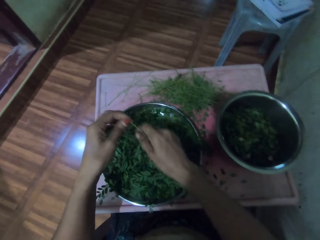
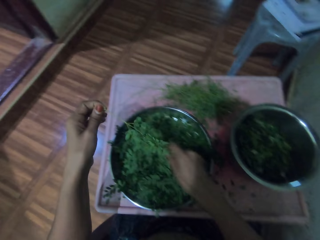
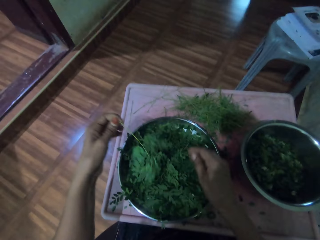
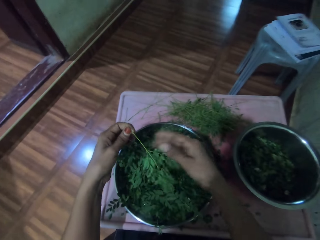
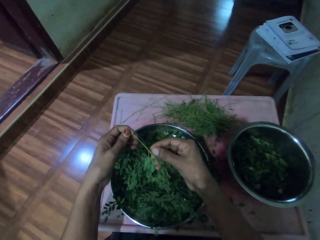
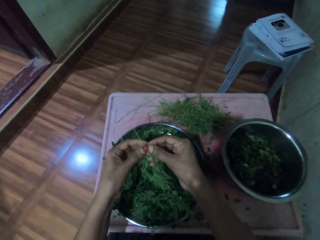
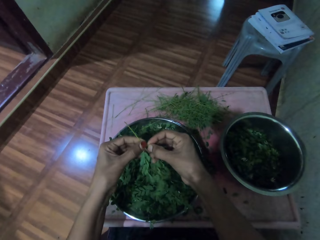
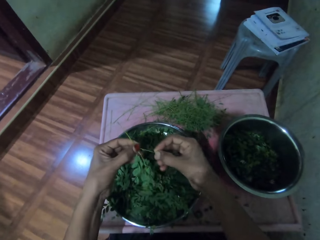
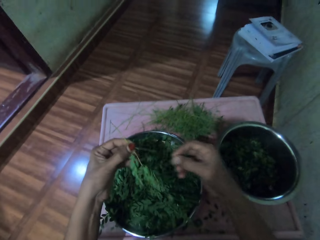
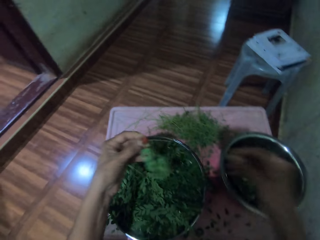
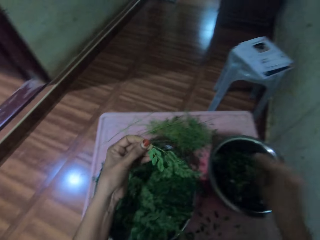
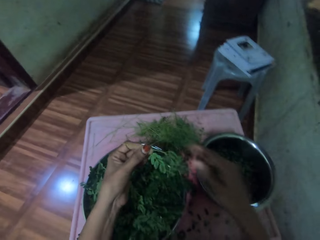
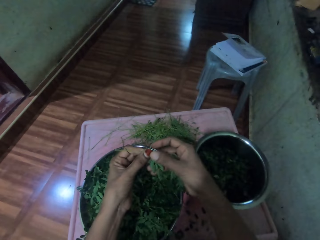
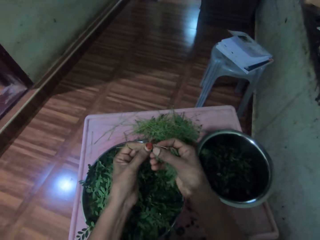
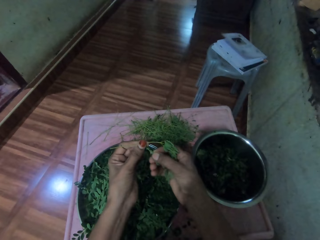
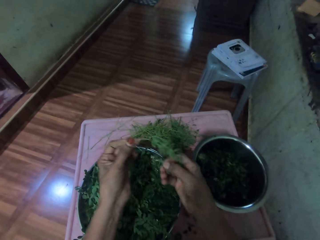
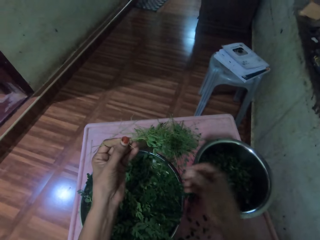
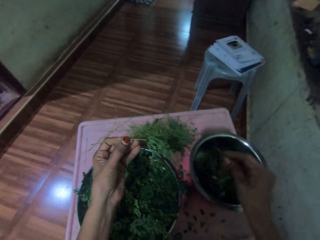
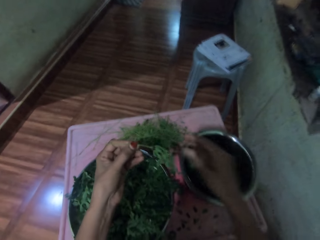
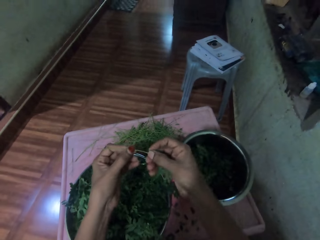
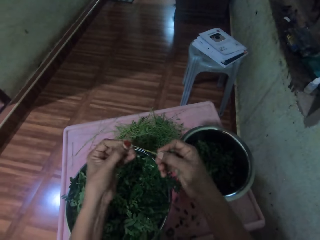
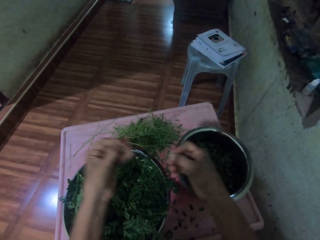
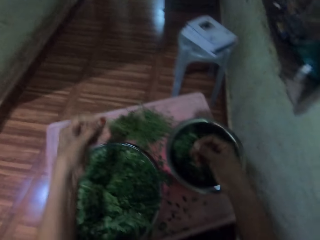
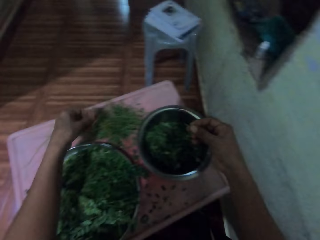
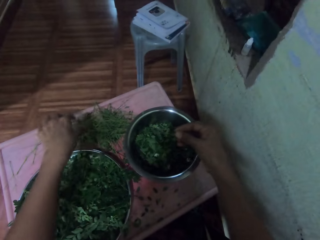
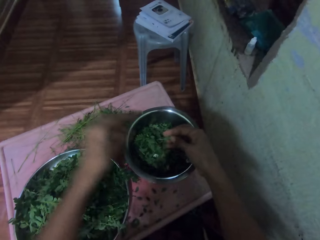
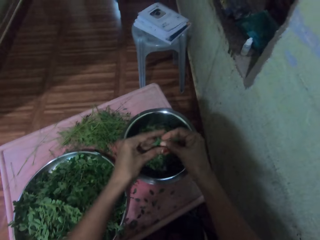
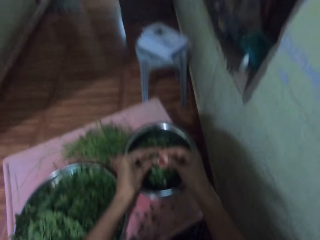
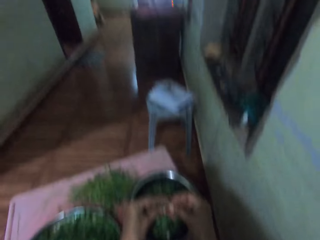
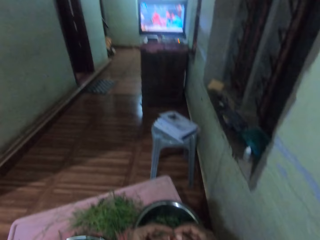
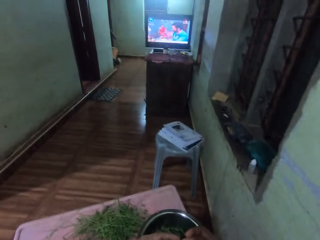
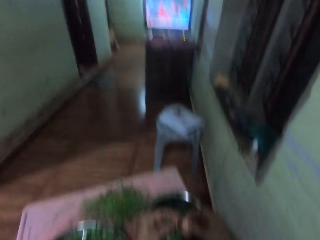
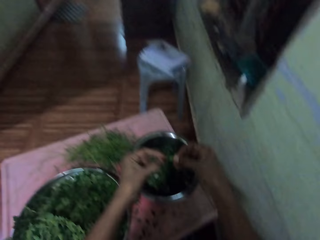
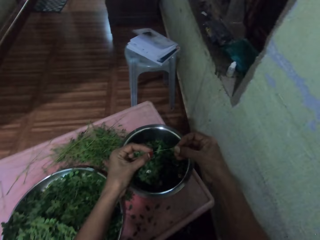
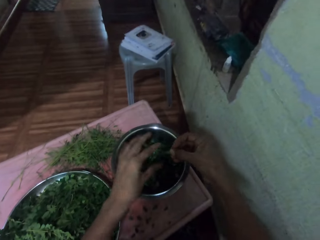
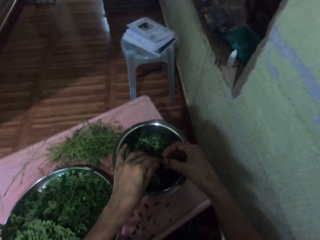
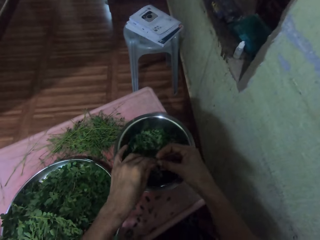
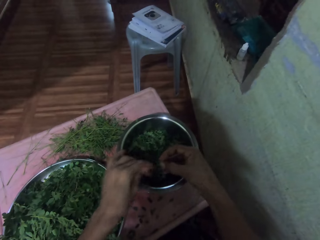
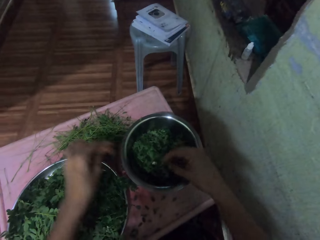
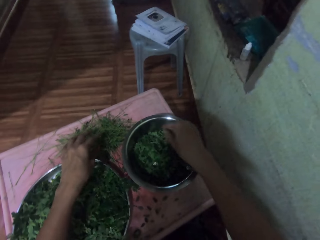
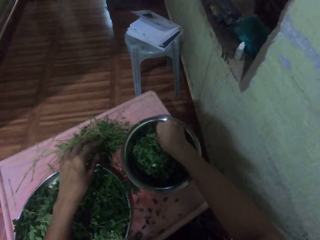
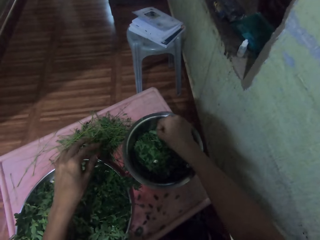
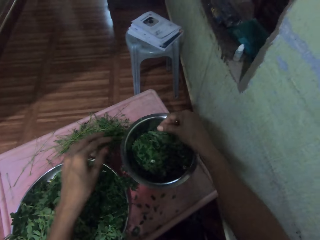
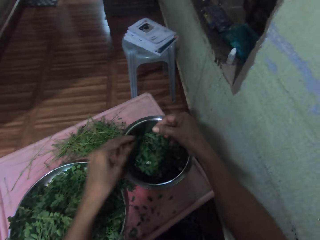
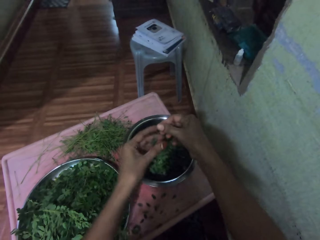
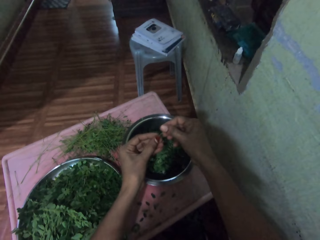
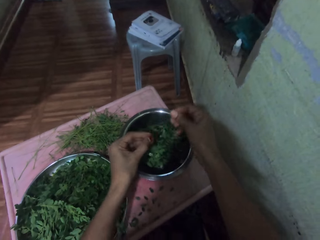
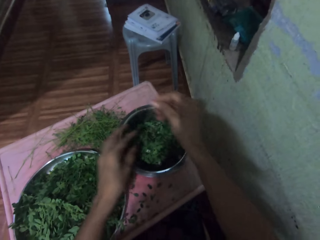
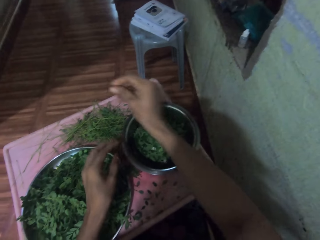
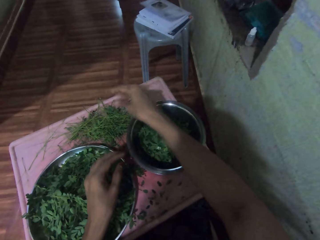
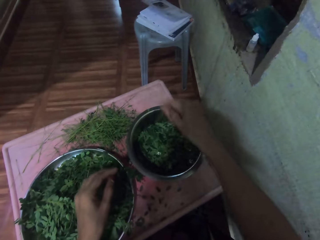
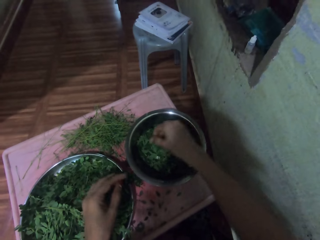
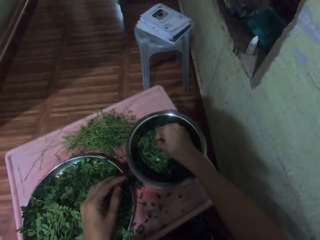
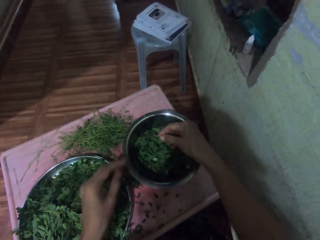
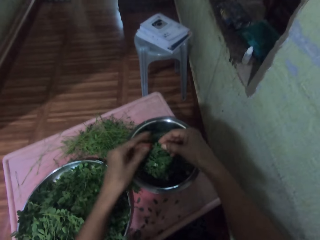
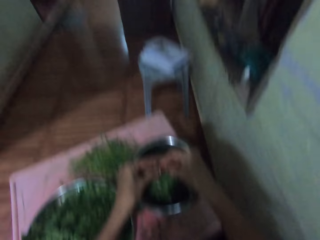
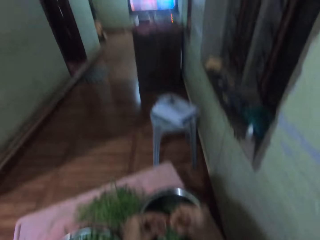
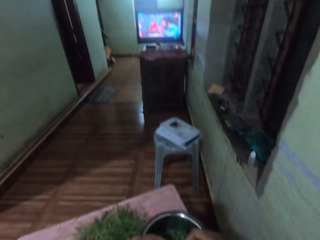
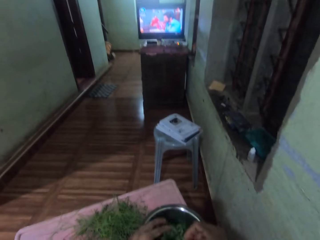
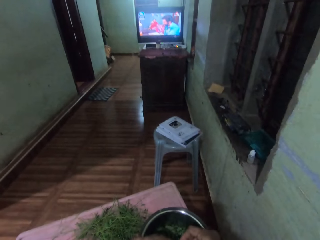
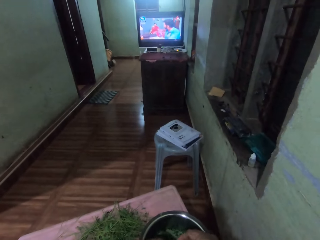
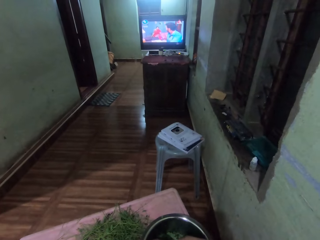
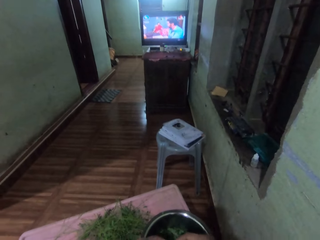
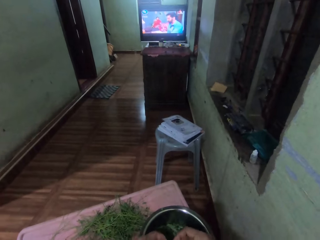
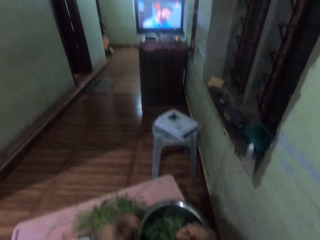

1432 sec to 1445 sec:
The camera wearer removes leaves from a stalk. They put the vegetable leaves in a tray. They throw a stalk of a vegetable on the table. They remove leaves from a stalk. They put the vegetable leaves in the tray. They put the vegetable leaves in the tray again. They throw a stalk of the vegetable on the table. They take vegetable leaves in the tray. They remove leaves from a stalk. They throw a stalk of the vegetable on the table. They remove leaves from a stalk.

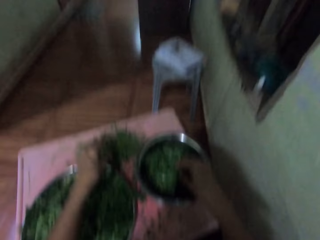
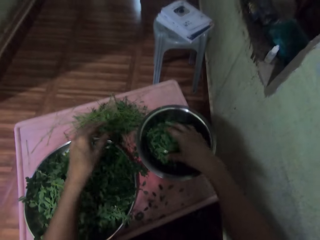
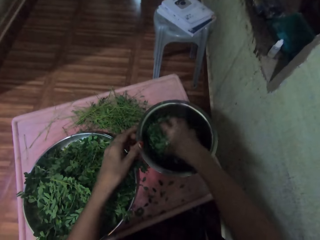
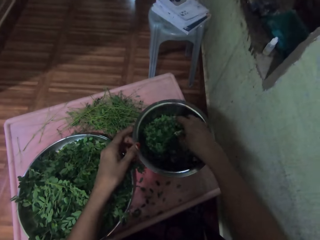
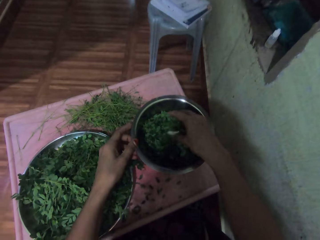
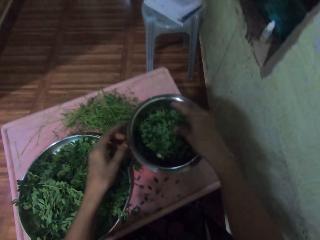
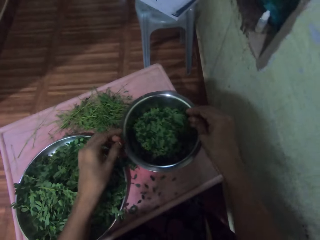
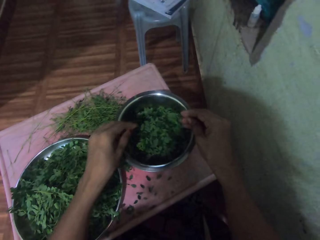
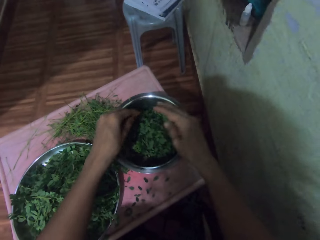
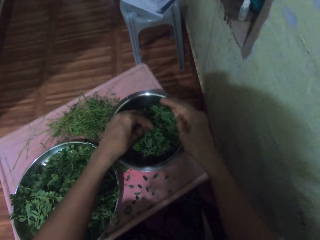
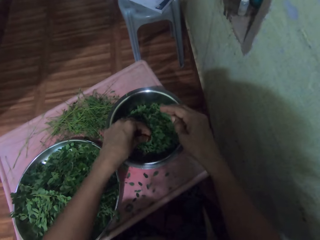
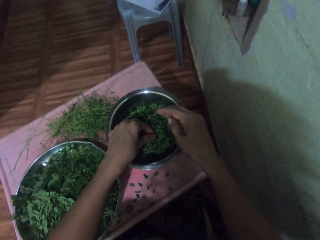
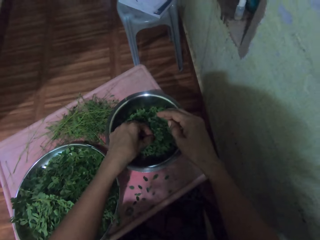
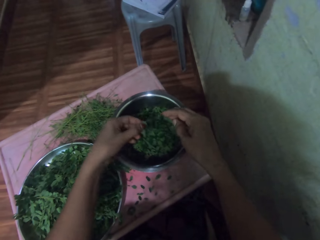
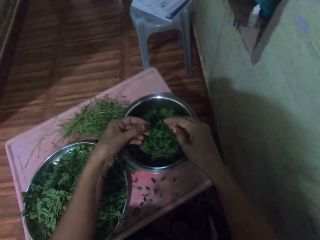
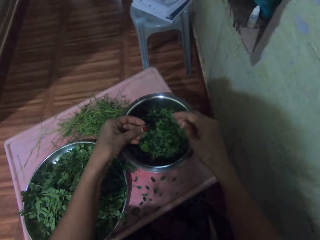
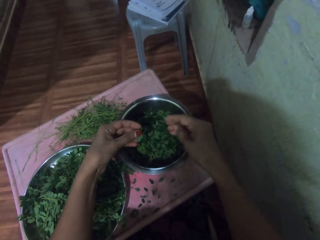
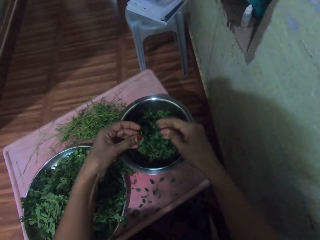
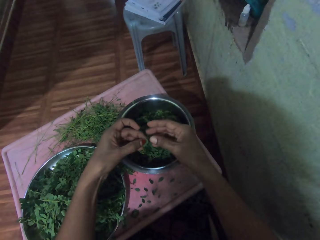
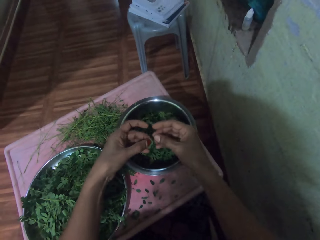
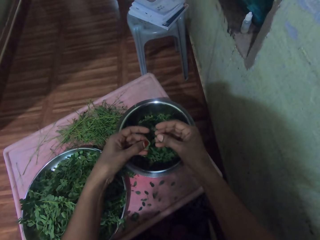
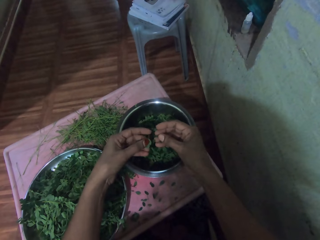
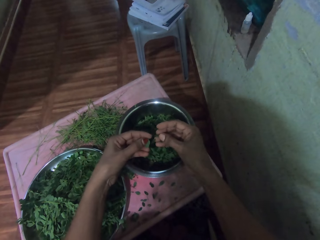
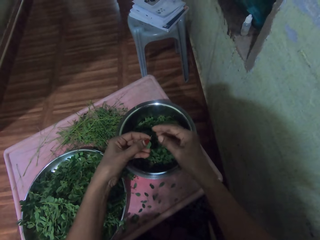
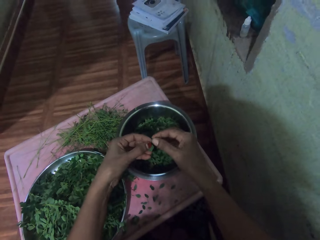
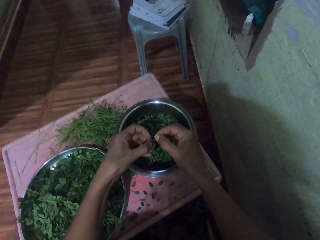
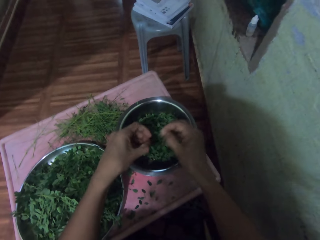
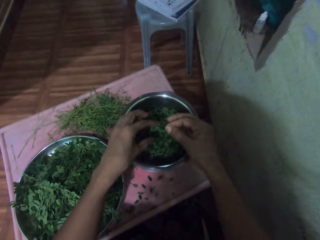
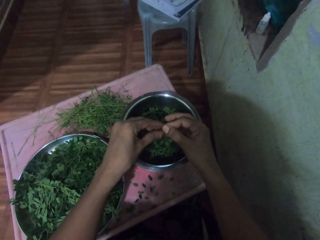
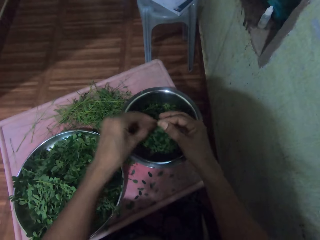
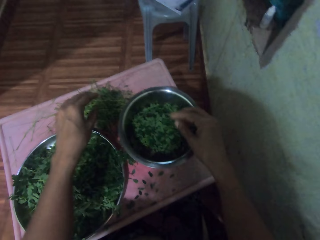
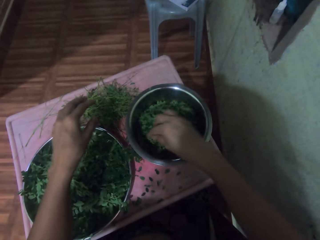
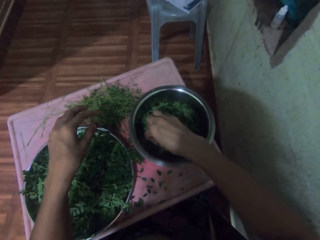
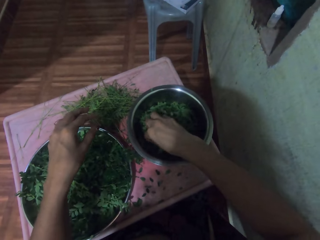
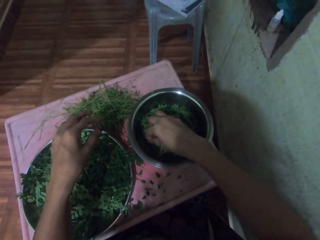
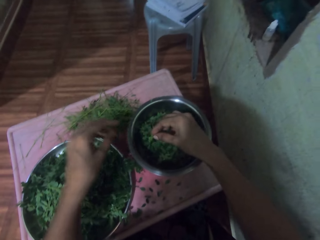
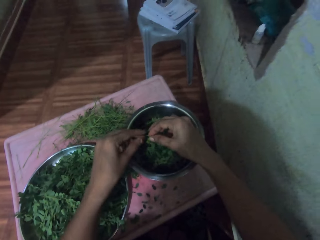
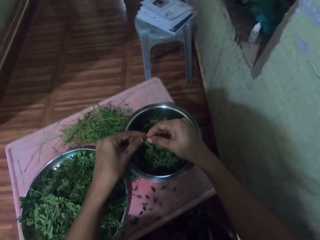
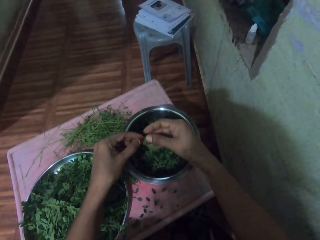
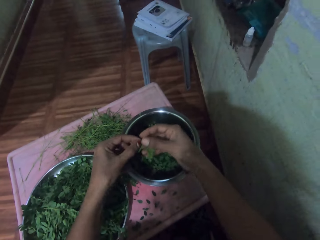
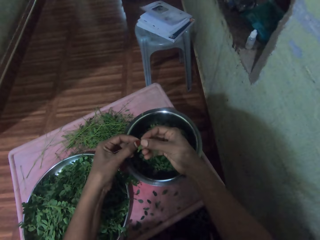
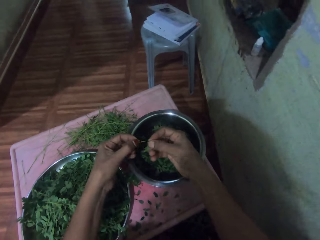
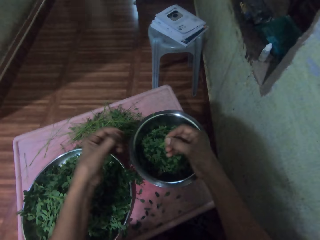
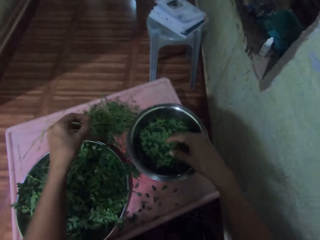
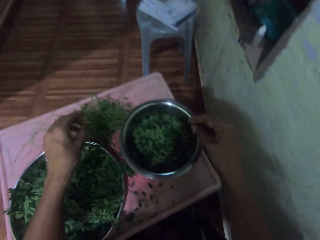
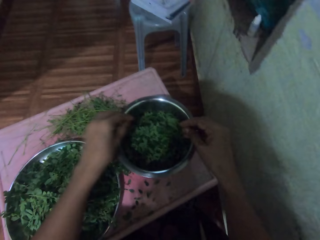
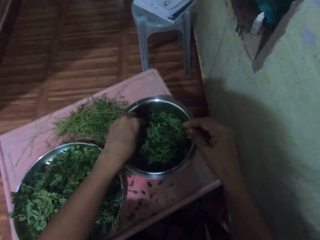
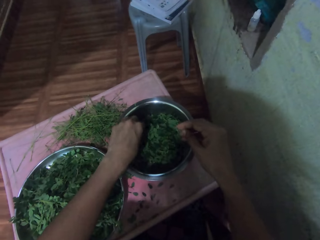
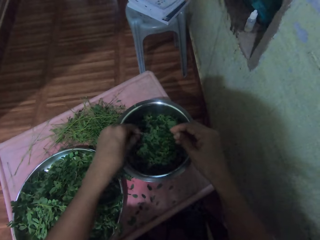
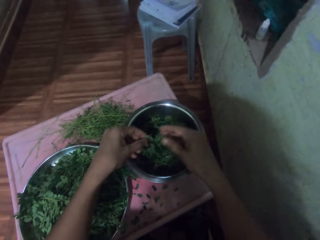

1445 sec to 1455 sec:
The camera wearer touches the vegetables in the cooking pot. They mix the vegetable with both hands. They take vegetable leaves in a tray. They remove the vegetable leaves from the branch or stalk. They put the vegetable leaves in the tray. They throw a stalk of the vegetable on the table. They pick the vegetable from the cooking pot. They pluck the vegetable leaves from the branch. They put the vegetable leaves in the tray. They throw a stalk of the vegetable on the table.
